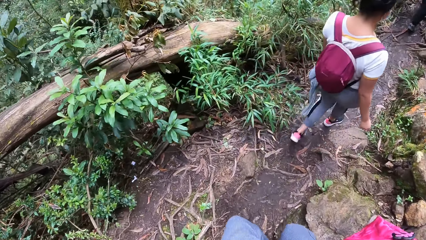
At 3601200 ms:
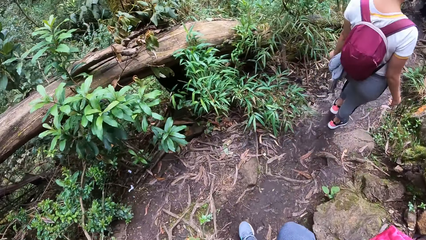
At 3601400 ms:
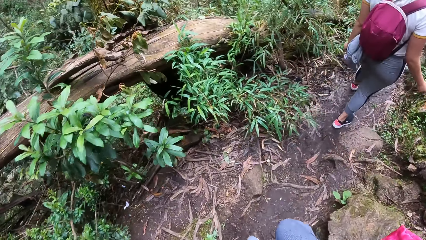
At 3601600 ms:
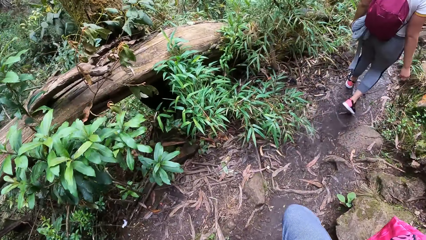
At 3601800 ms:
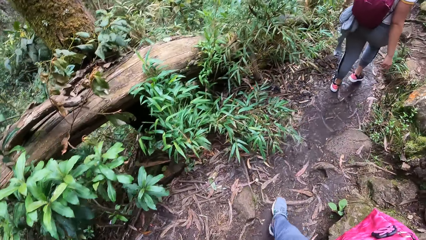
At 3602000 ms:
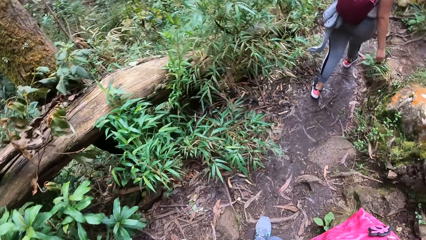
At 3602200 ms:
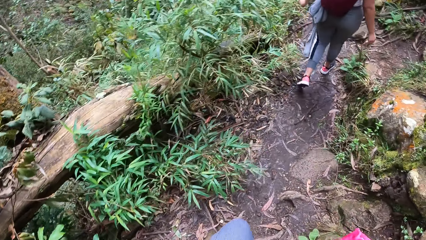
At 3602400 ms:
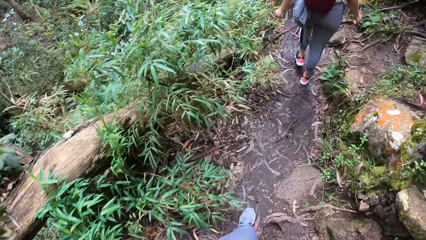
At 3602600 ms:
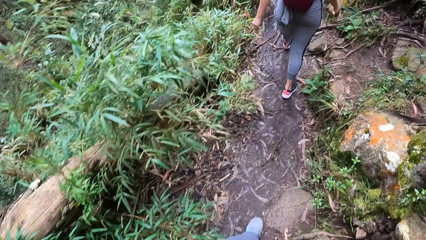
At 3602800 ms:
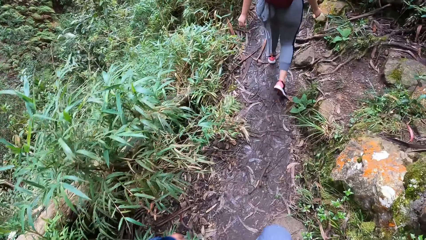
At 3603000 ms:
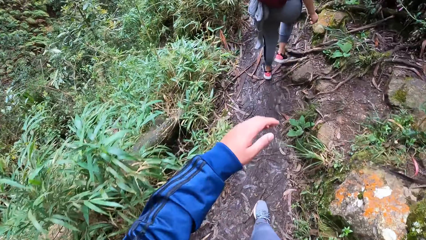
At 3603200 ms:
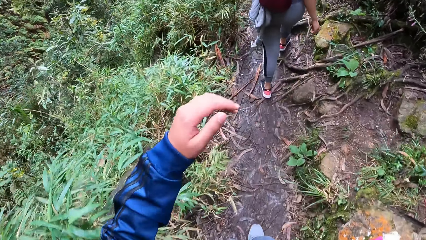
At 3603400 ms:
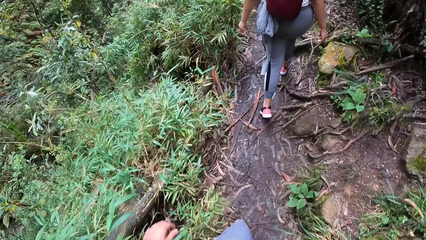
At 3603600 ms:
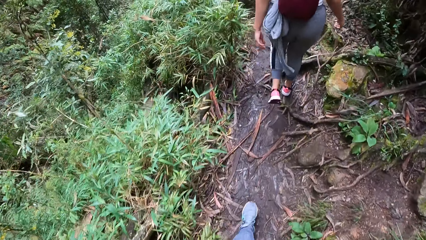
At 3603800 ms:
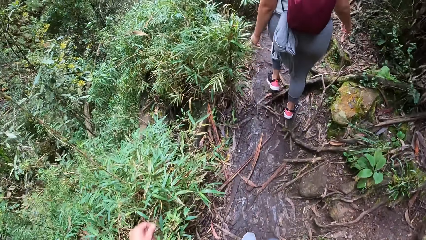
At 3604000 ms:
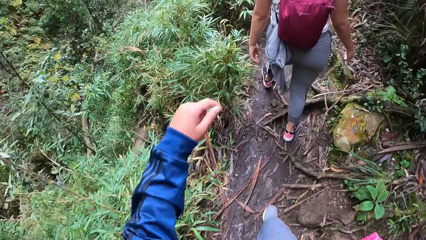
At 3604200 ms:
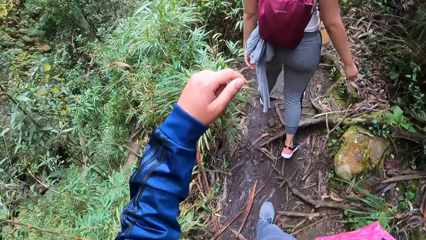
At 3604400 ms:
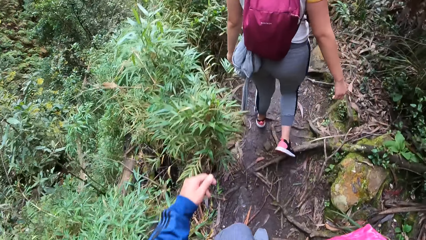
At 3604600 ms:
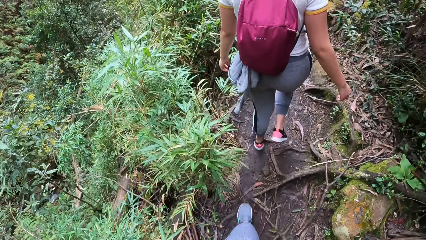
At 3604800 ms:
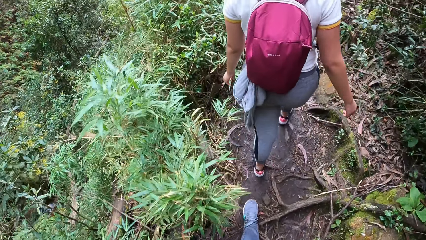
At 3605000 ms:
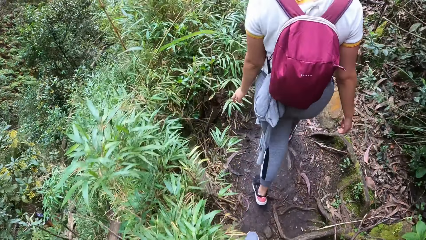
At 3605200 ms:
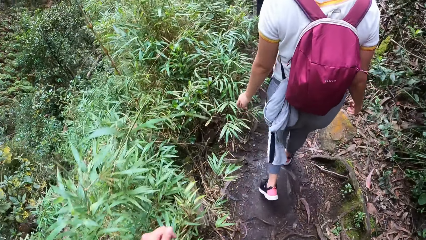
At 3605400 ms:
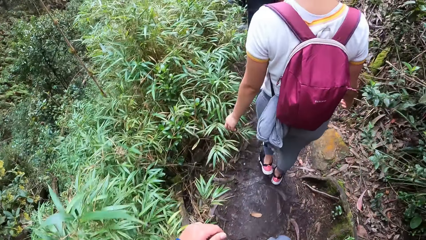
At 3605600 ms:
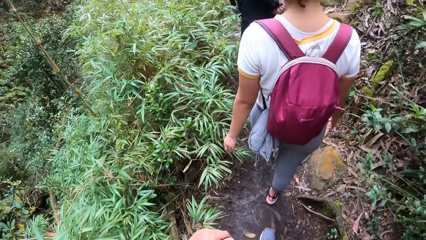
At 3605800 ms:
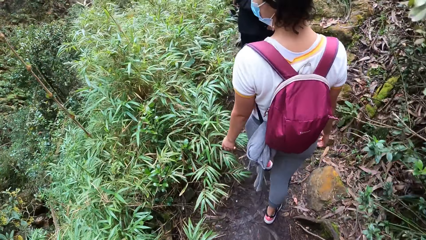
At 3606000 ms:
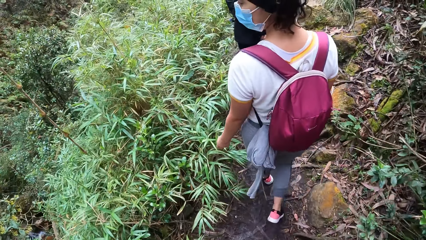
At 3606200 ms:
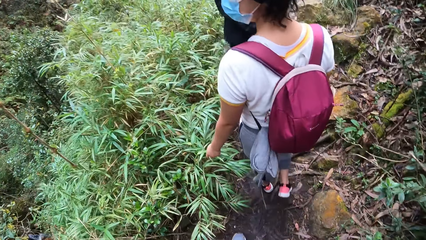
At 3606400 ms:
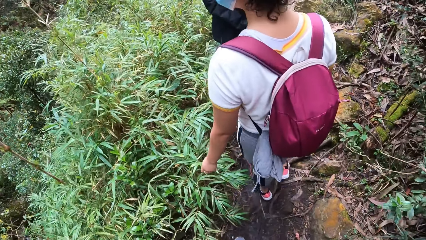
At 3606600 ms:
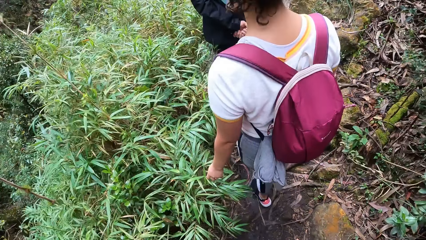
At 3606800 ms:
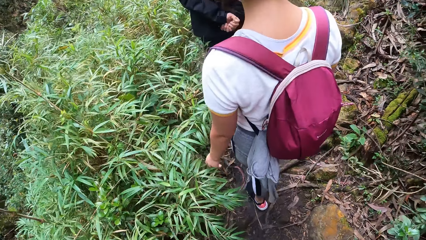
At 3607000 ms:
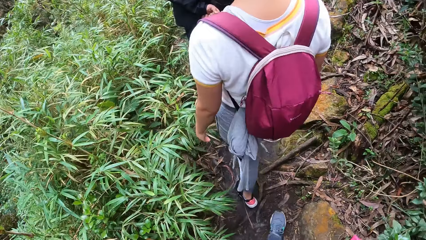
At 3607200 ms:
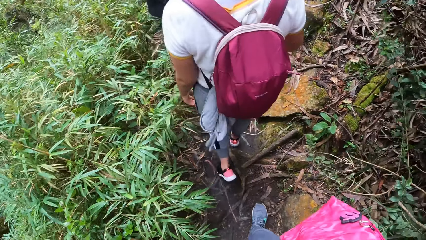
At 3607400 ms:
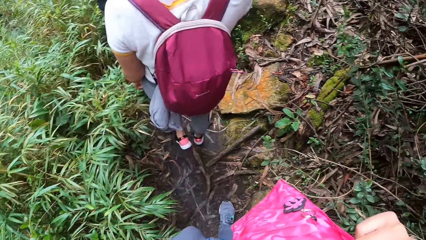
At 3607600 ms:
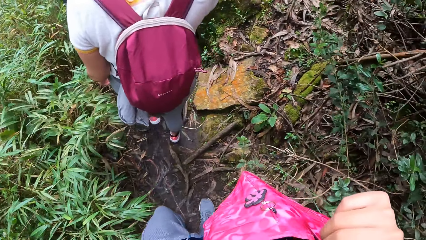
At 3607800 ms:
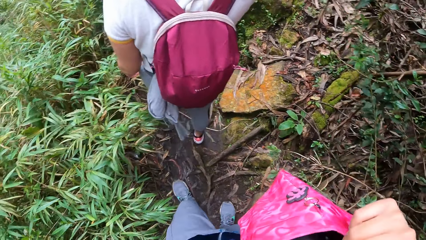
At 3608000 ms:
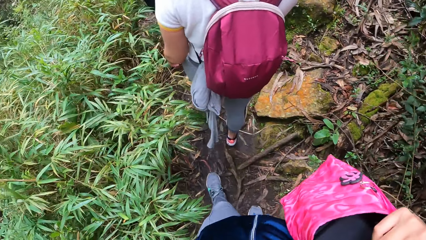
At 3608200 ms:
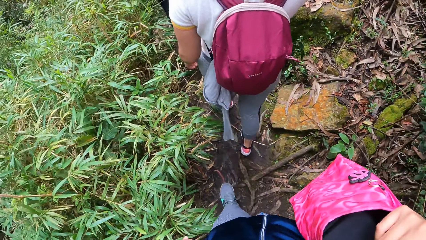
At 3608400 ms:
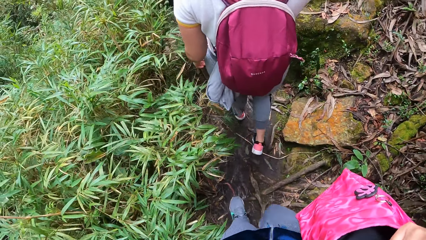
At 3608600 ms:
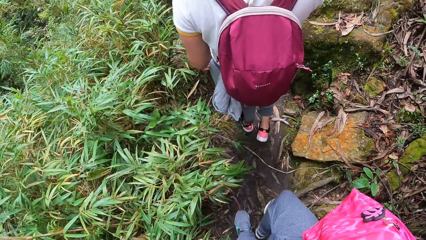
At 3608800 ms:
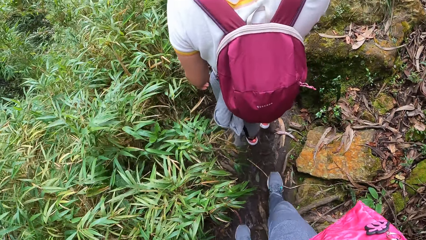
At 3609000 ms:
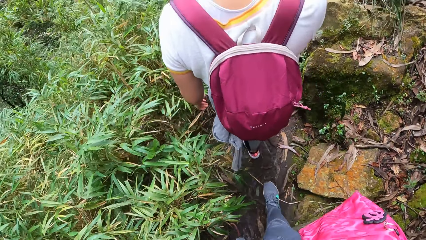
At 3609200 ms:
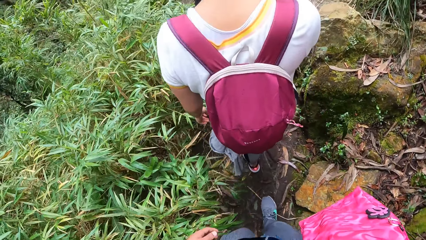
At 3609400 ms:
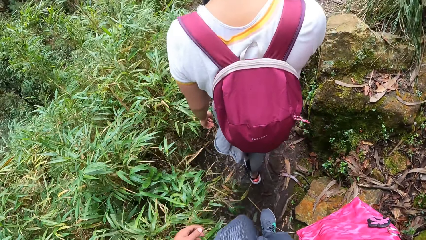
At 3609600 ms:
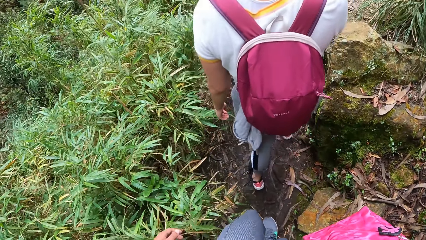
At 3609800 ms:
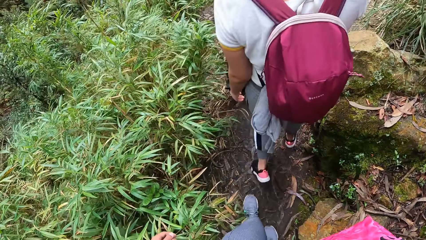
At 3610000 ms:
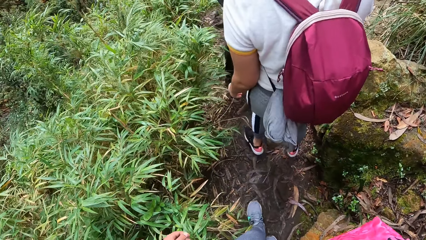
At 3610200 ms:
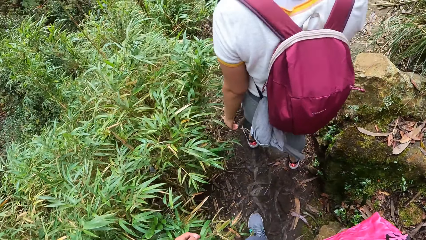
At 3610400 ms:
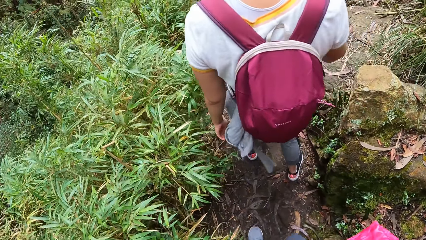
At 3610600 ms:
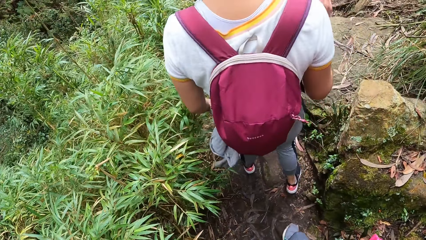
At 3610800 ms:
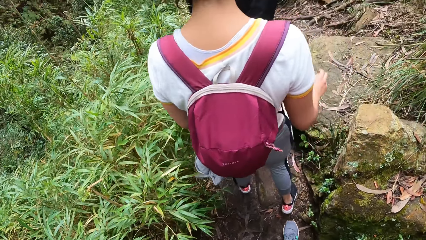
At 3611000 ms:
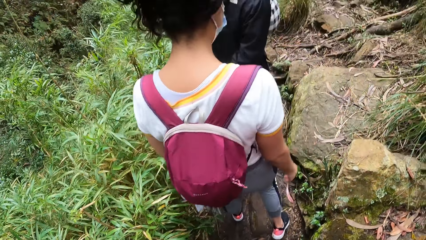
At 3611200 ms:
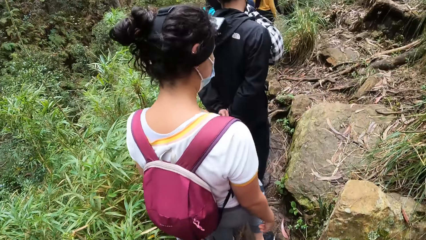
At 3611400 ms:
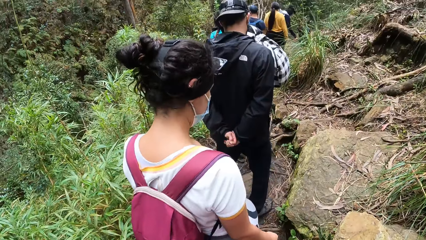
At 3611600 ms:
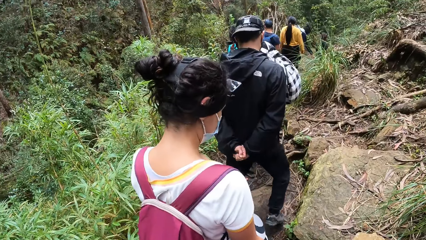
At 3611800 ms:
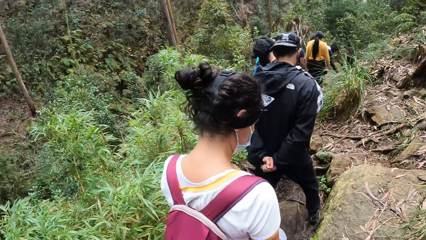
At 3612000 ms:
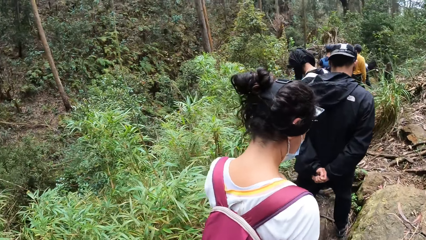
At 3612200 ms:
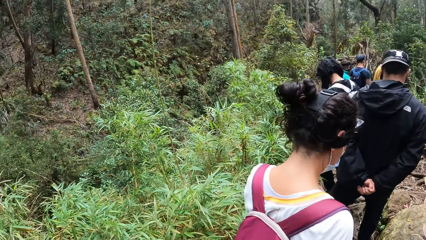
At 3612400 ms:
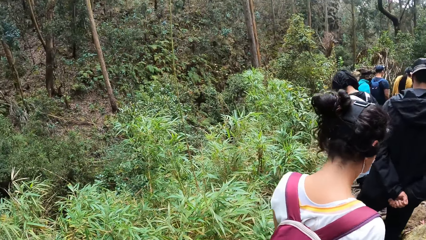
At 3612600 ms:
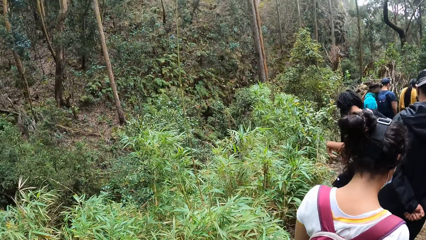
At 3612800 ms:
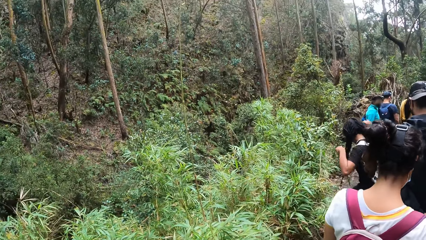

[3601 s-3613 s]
The woman adjusts her mask on her face with her right hand.

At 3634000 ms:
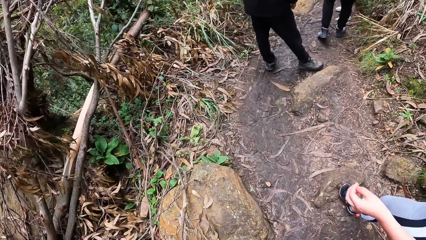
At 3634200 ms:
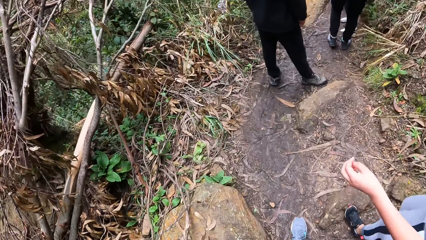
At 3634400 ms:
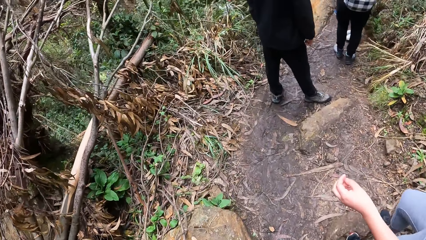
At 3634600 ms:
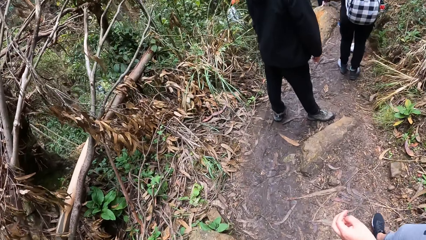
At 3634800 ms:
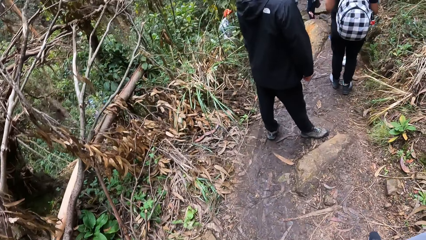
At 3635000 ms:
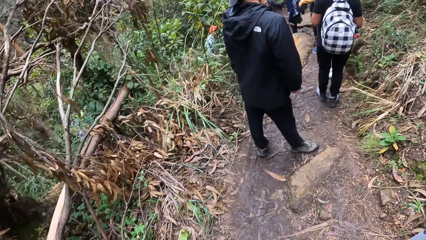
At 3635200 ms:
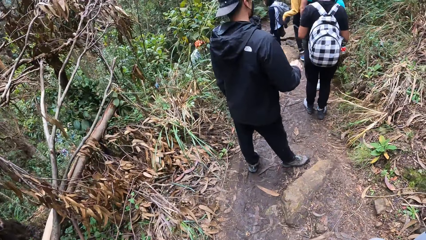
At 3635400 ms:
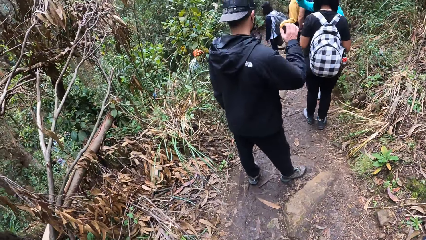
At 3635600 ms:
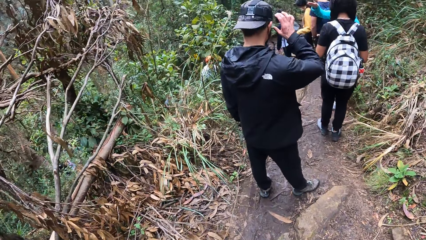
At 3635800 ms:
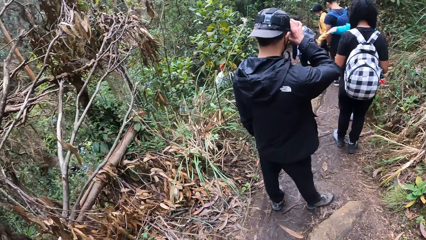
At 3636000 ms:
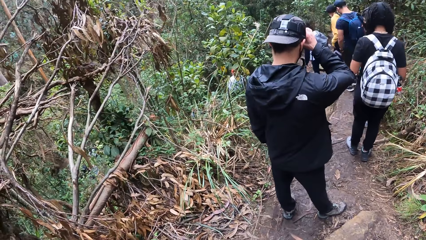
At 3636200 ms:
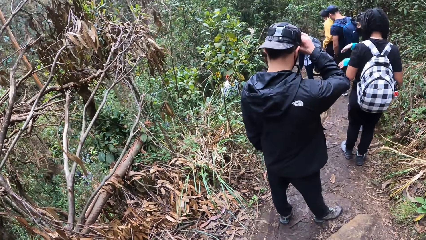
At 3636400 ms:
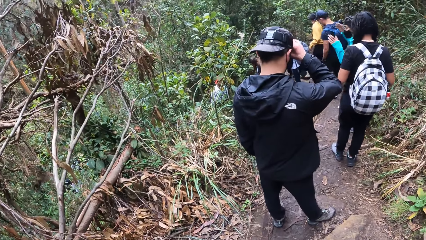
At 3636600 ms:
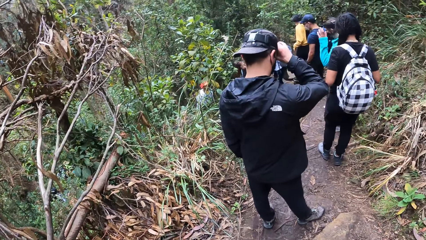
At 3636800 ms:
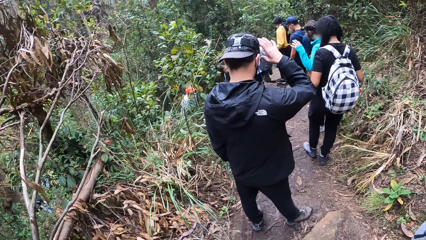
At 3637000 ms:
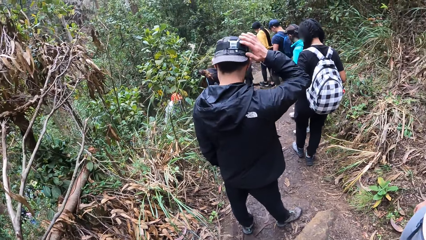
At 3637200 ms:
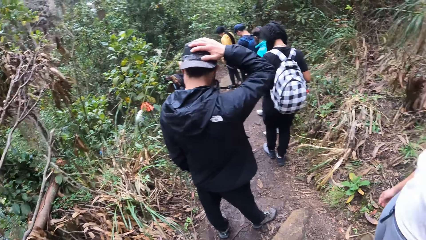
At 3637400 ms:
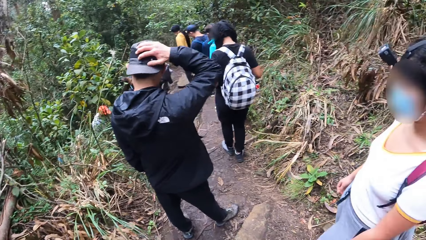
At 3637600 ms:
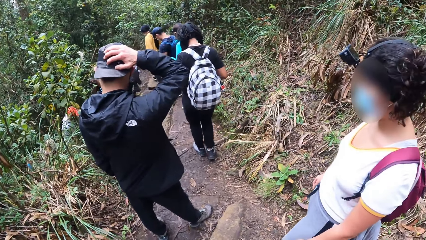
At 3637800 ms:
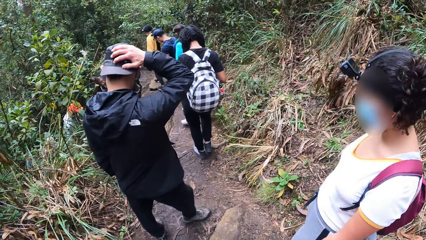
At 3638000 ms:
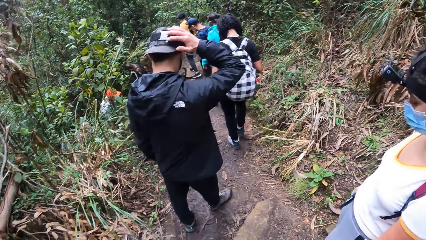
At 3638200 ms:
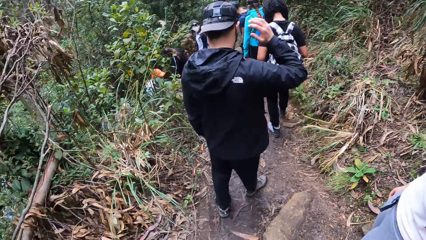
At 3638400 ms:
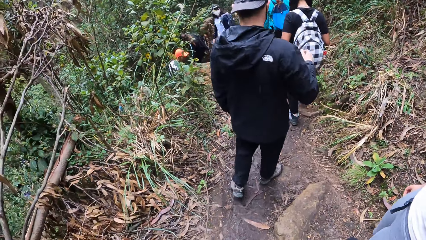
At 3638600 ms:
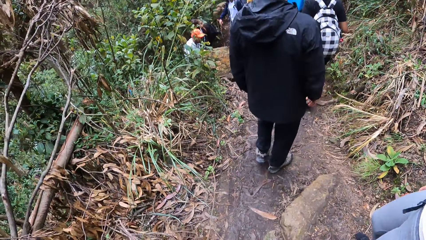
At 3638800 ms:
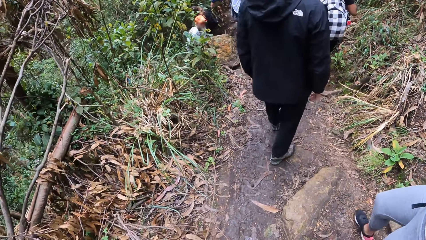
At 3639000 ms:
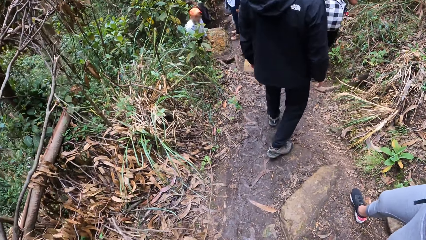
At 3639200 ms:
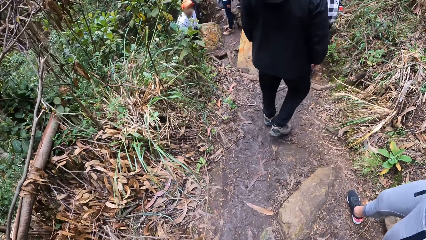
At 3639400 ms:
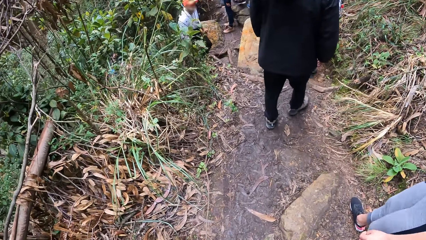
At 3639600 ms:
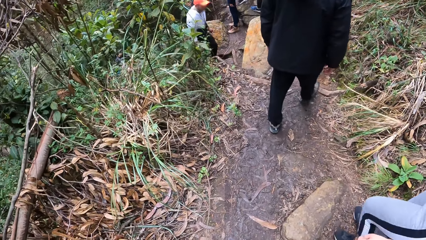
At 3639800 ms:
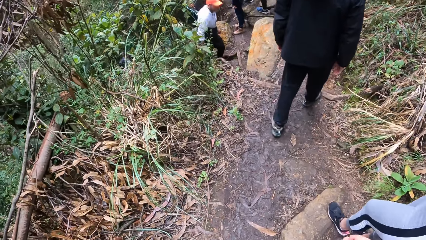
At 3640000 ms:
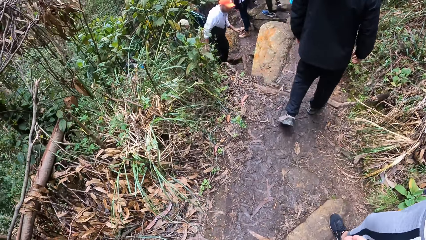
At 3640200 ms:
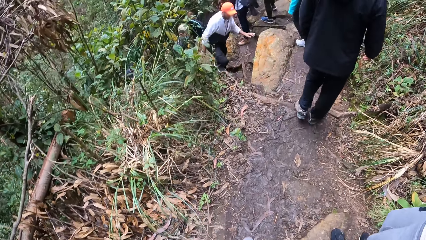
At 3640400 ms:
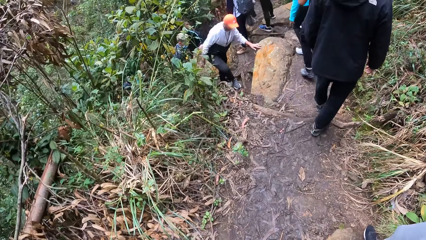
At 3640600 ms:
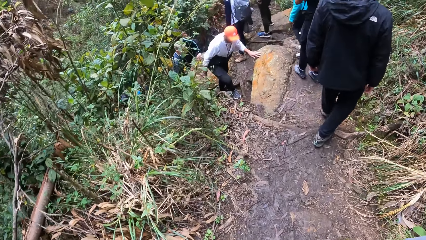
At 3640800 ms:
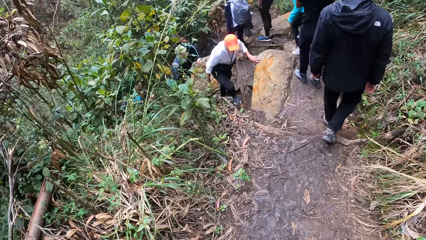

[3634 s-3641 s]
The man adjusts his camera on his head with his right hand.
